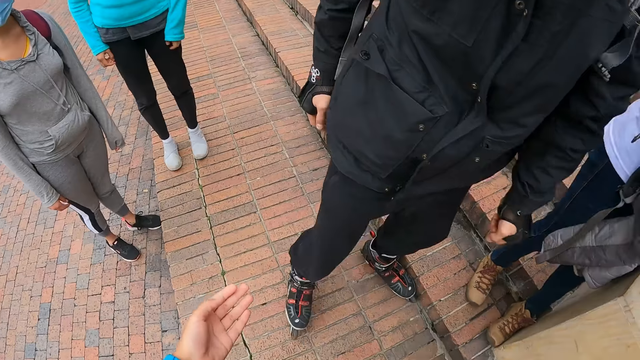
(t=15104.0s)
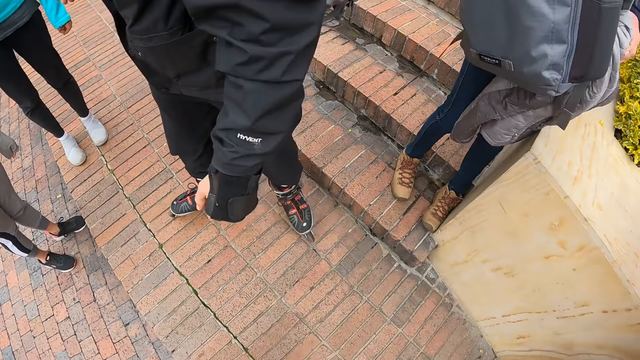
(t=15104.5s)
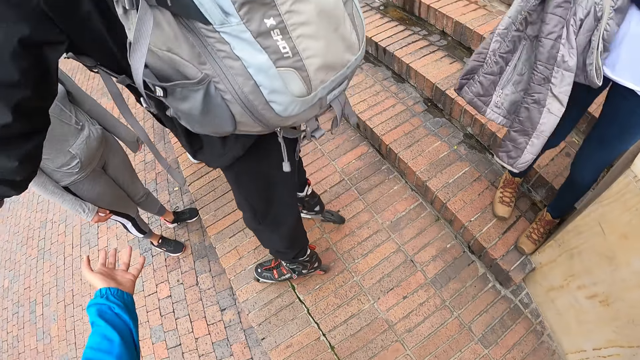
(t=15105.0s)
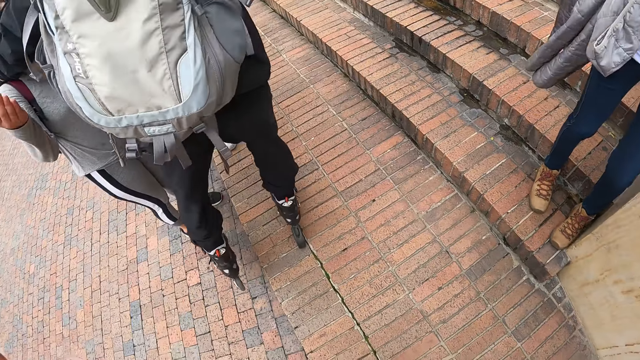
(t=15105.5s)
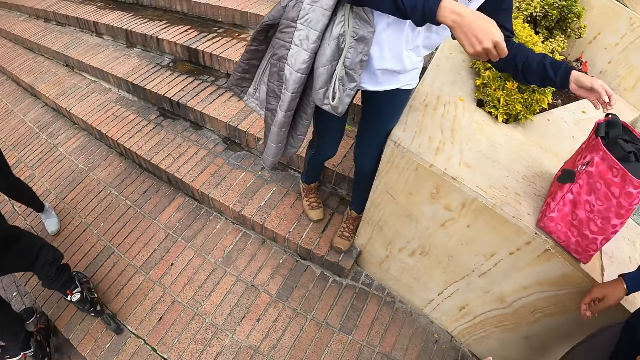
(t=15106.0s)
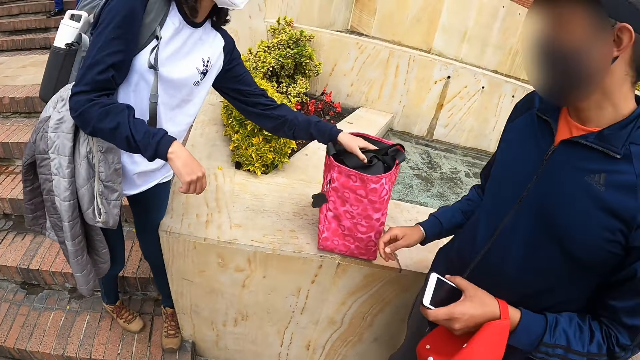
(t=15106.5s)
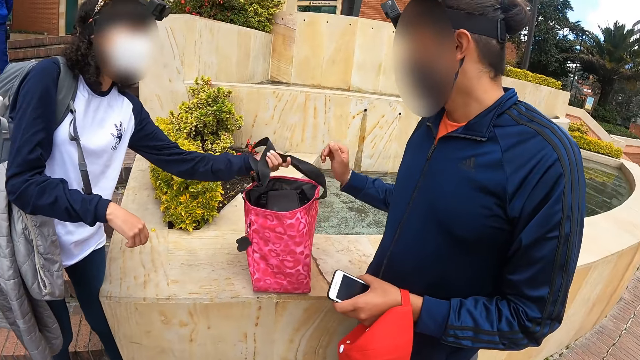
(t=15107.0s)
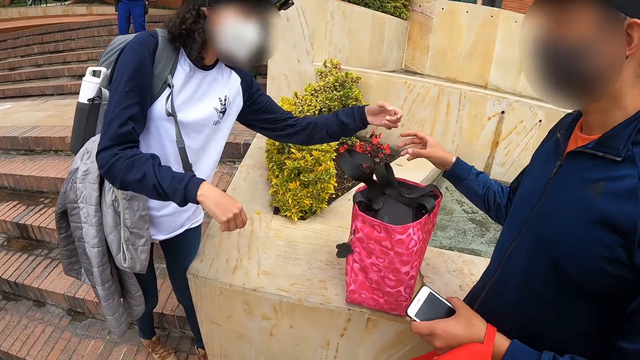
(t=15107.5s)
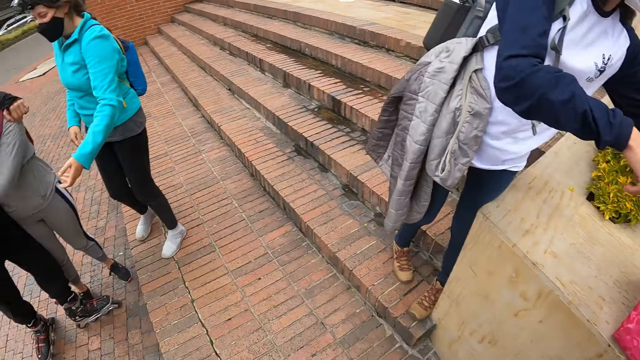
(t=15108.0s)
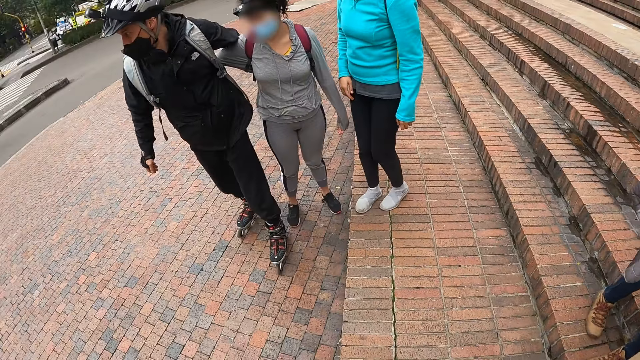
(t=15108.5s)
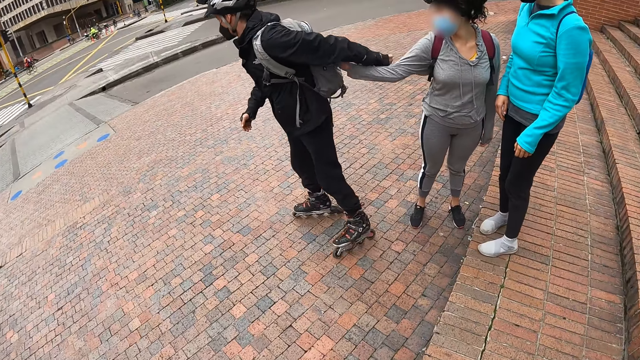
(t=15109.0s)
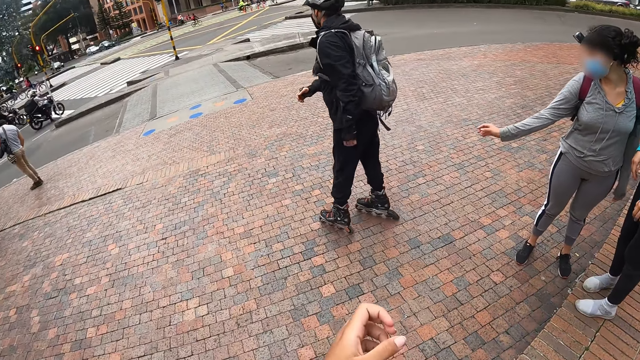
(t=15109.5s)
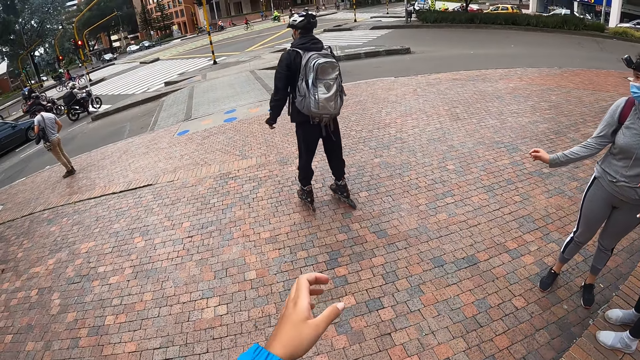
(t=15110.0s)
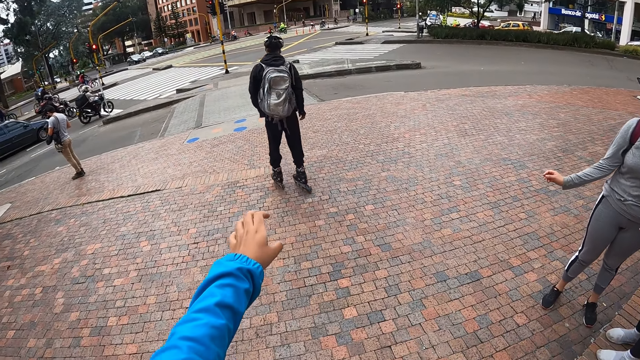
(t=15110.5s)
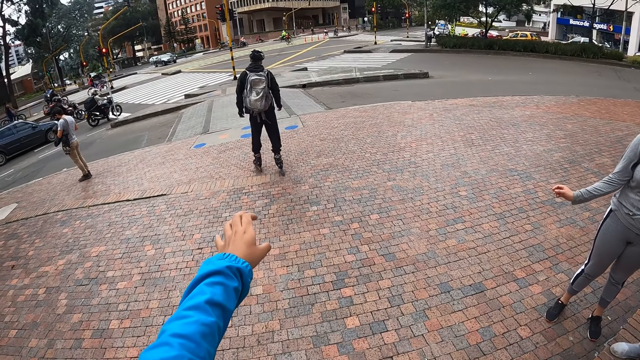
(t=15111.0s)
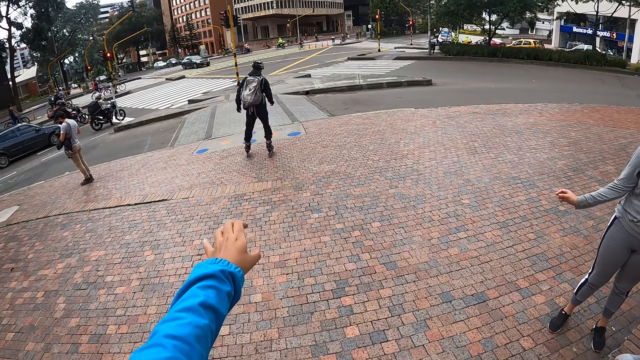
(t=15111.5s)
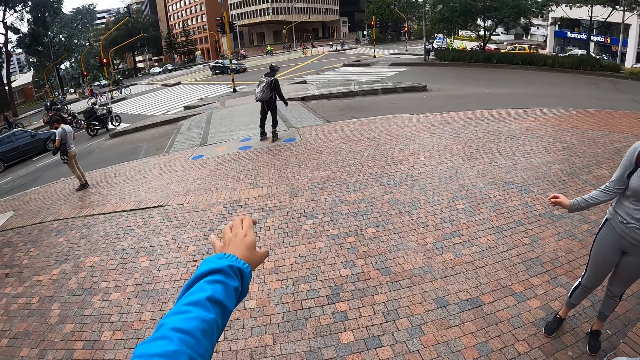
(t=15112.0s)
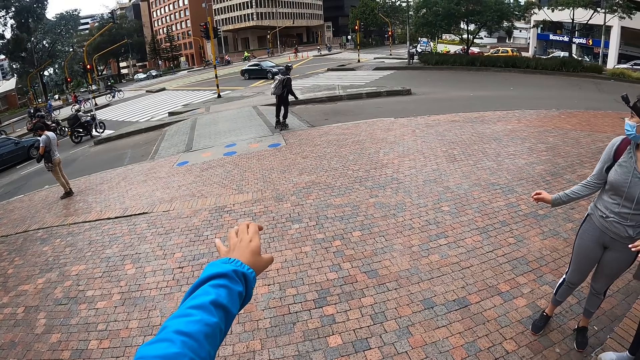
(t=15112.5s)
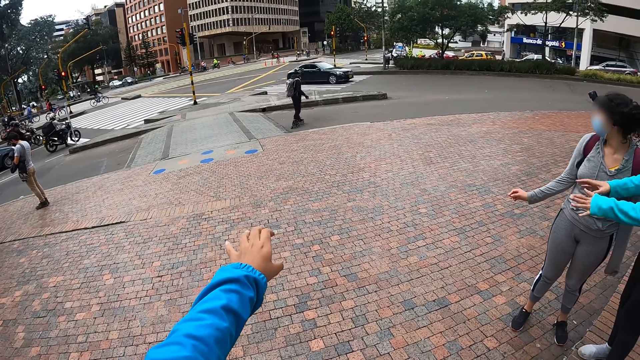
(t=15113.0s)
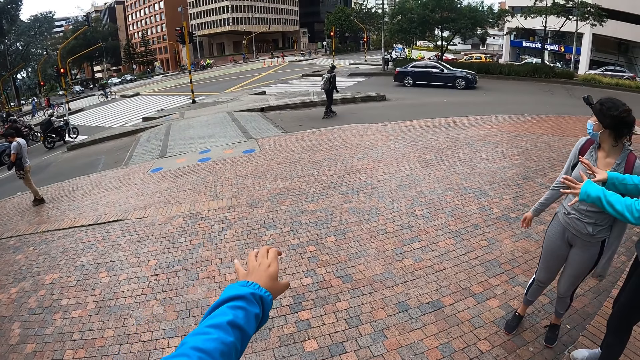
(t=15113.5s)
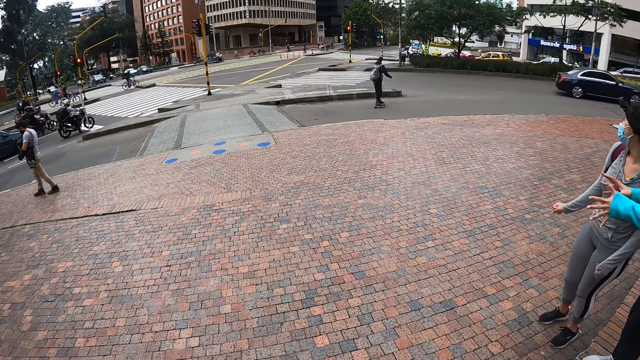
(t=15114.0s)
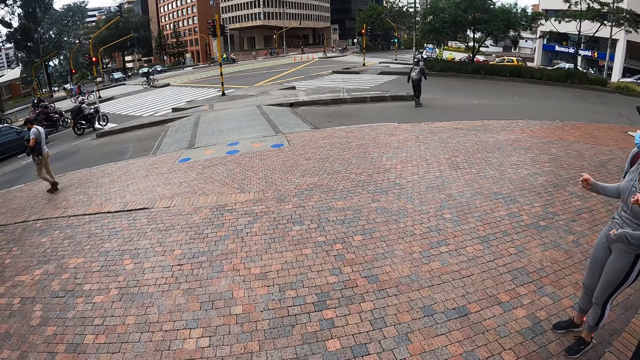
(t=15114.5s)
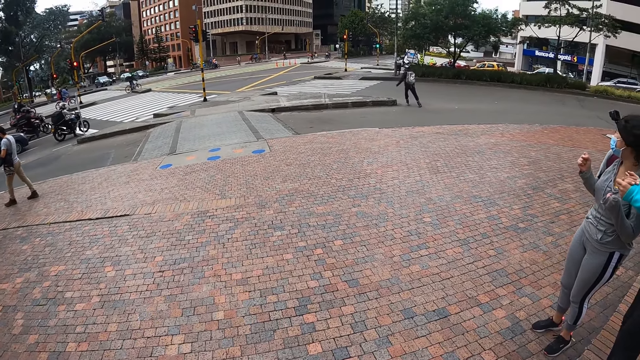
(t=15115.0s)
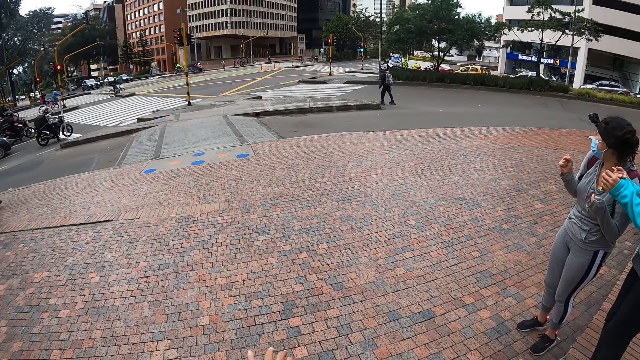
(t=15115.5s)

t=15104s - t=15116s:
The woman touches the bag with her left hand. The woman skates on the city.

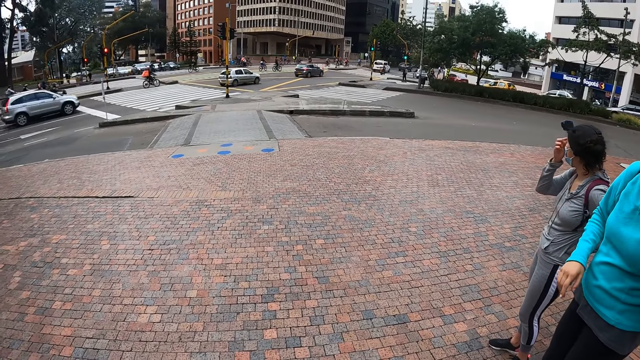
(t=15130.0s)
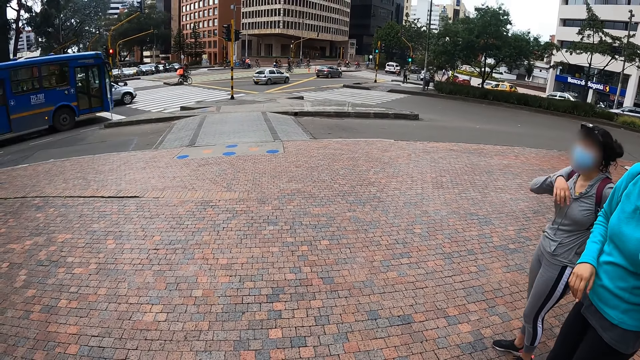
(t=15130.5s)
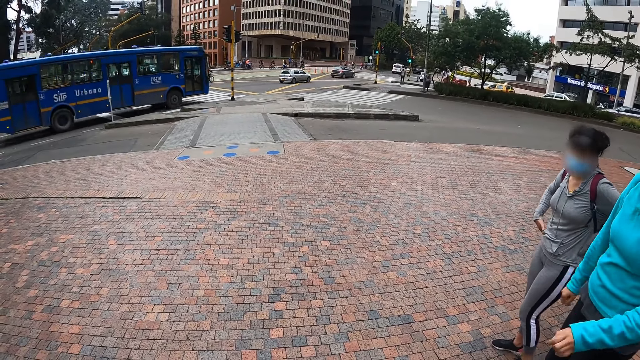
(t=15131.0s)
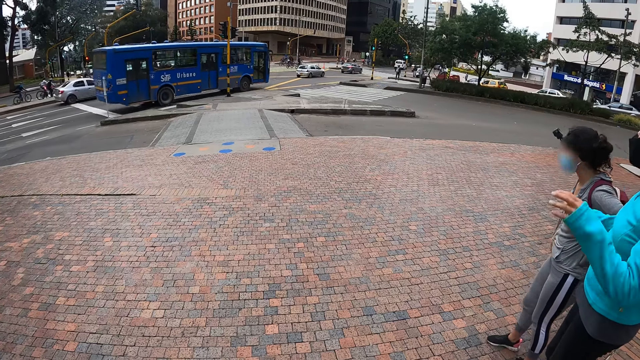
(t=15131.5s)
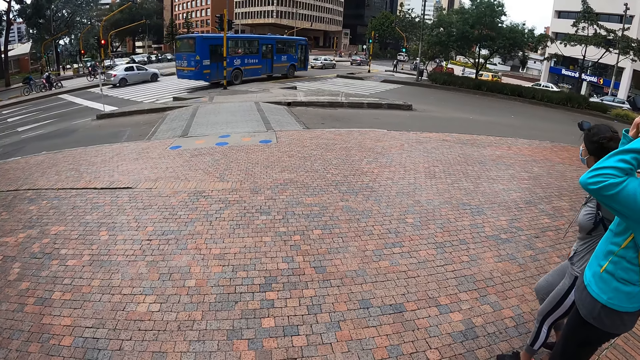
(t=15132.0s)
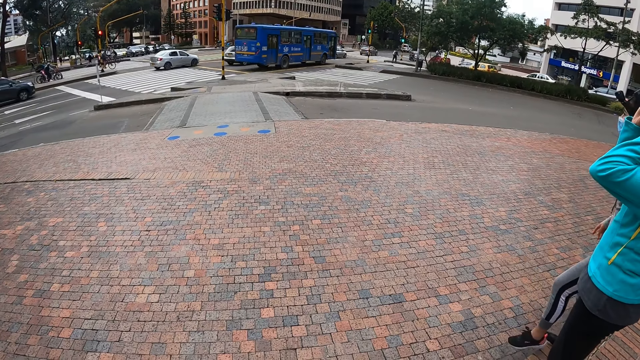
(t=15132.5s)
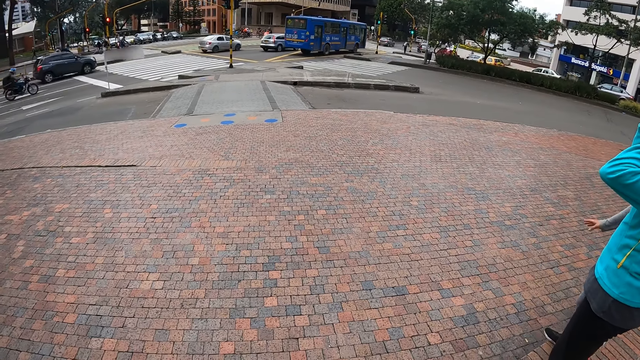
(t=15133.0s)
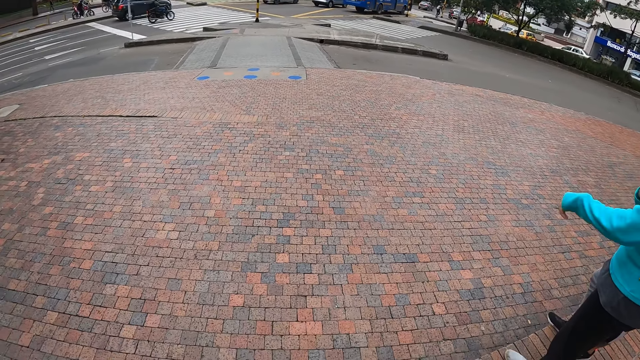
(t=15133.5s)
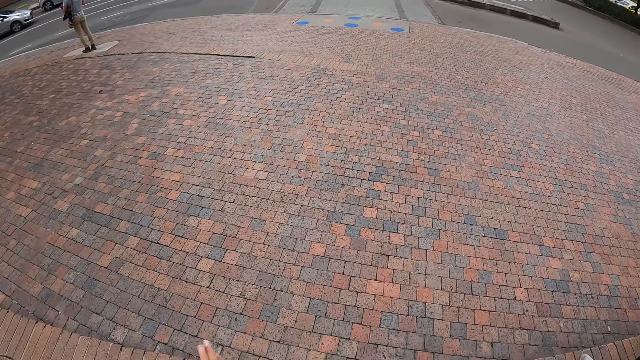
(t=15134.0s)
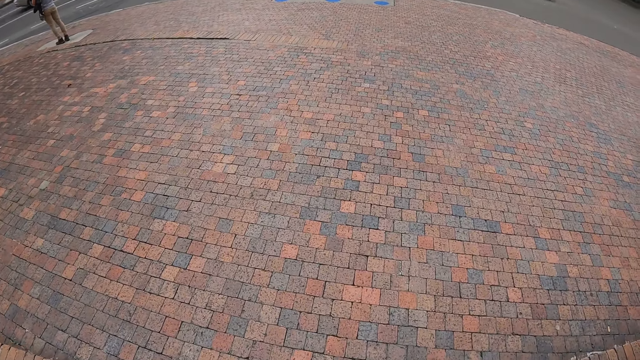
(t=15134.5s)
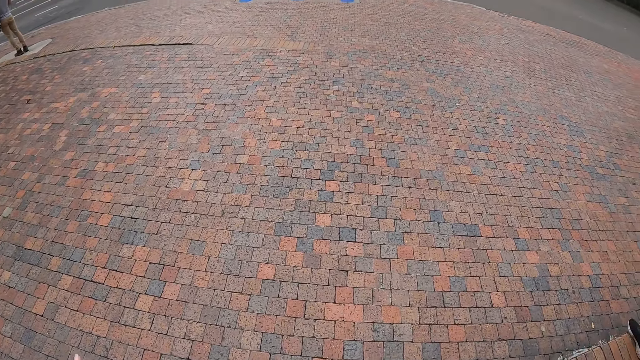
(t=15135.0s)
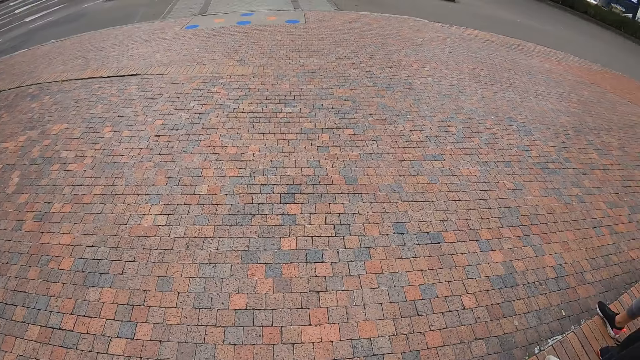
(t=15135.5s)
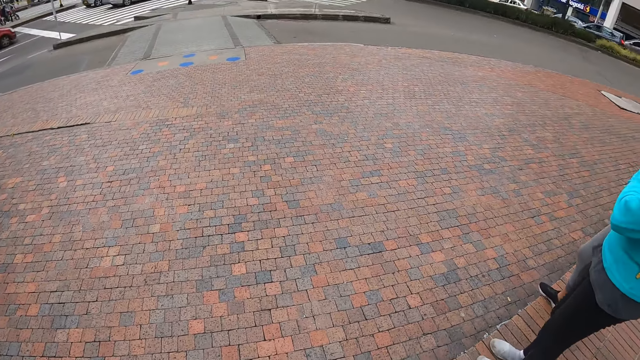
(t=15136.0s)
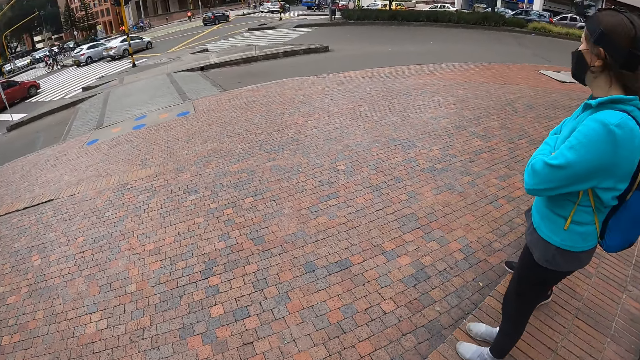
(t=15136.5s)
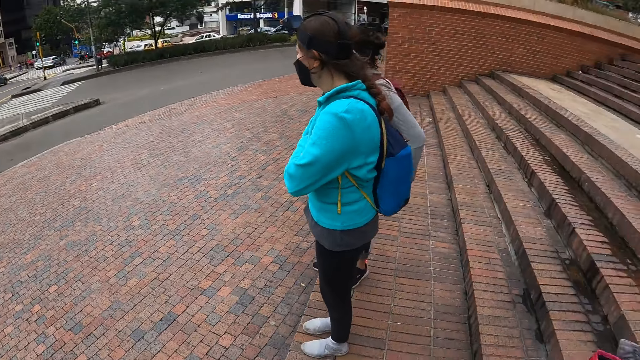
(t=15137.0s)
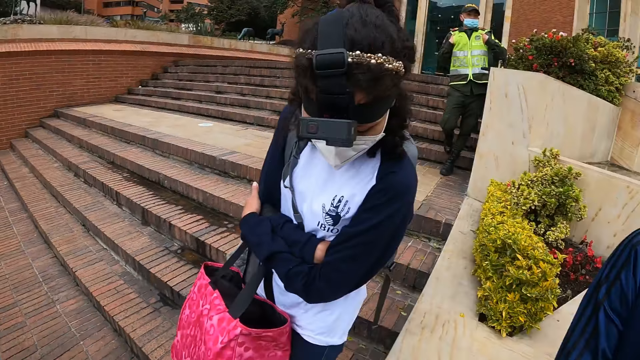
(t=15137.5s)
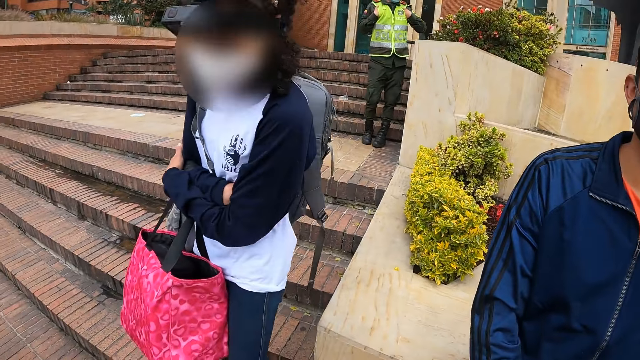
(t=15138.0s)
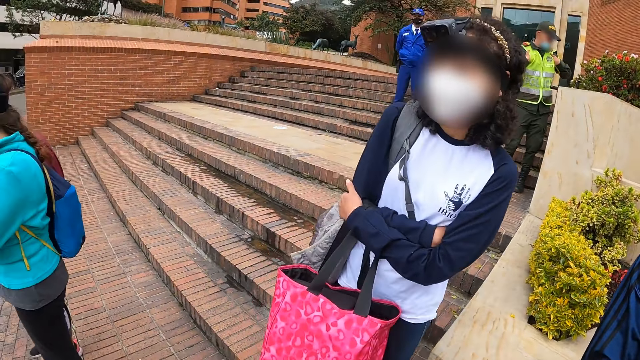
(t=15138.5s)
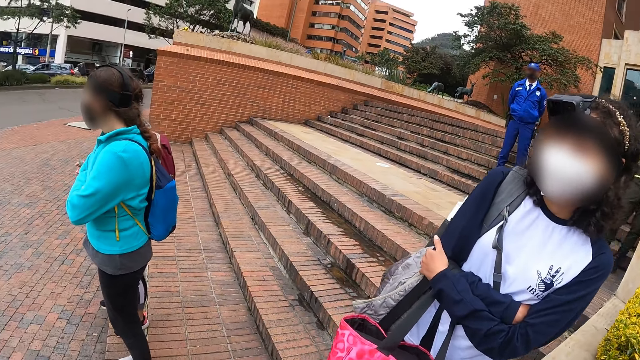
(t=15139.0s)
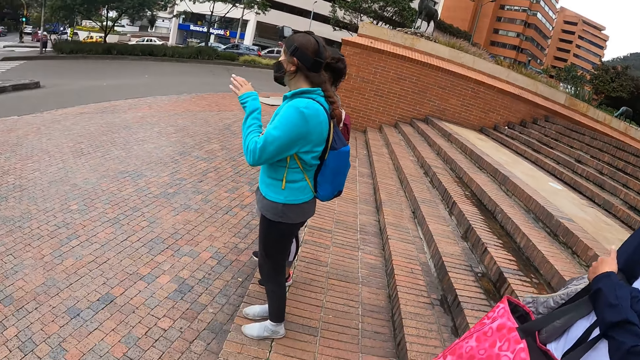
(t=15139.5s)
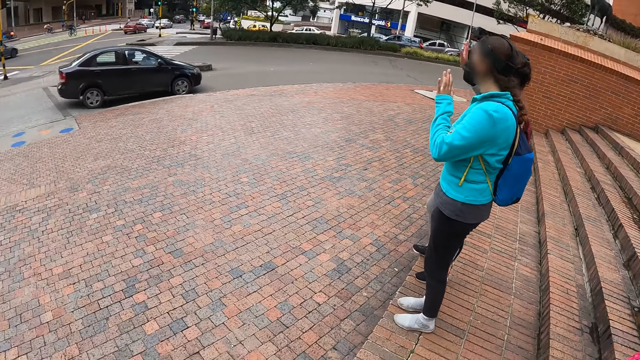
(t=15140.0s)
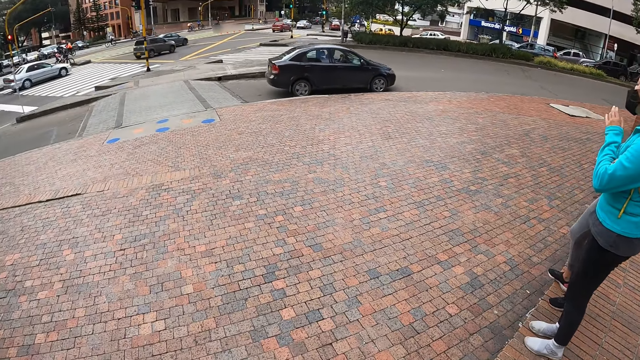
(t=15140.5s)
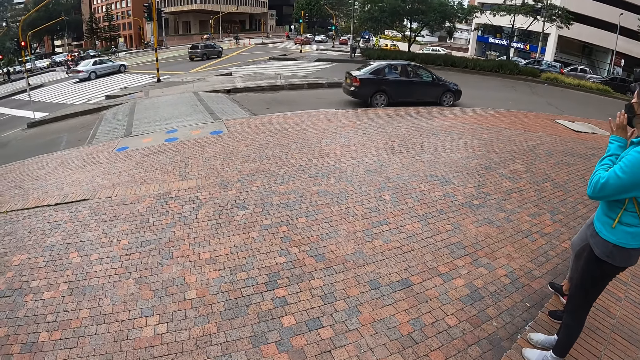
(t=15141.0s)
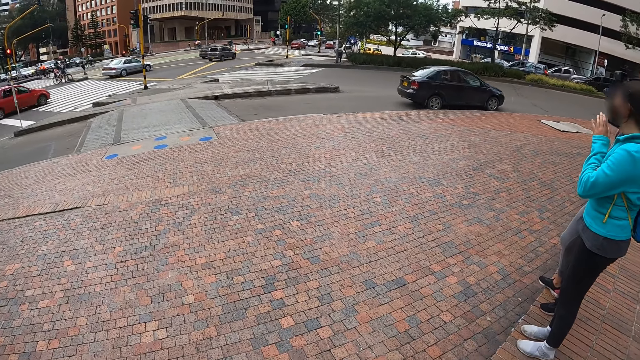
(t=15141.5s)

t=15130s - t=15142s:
The camera wearer looks at the moving vehicles. They turn around. They look around.
